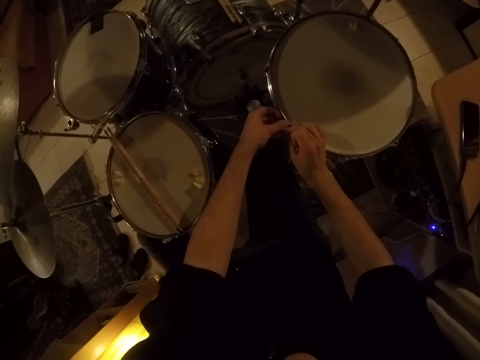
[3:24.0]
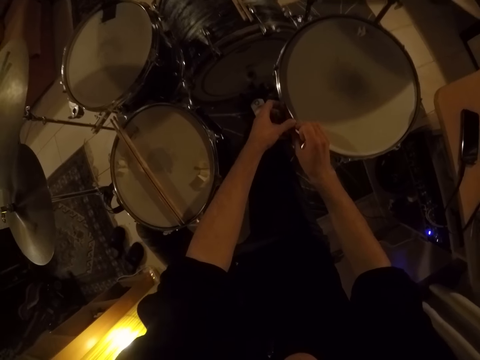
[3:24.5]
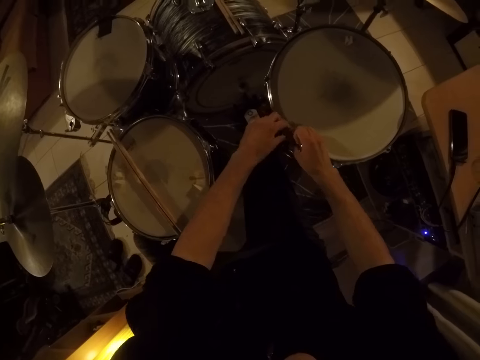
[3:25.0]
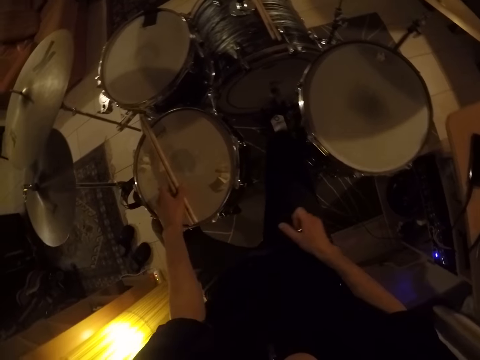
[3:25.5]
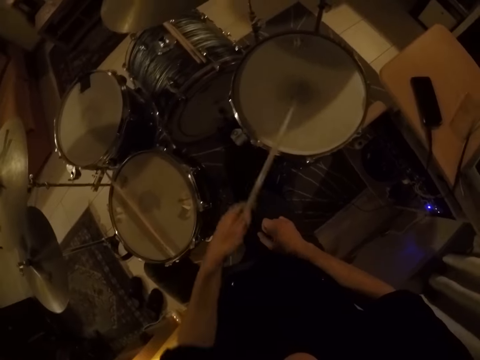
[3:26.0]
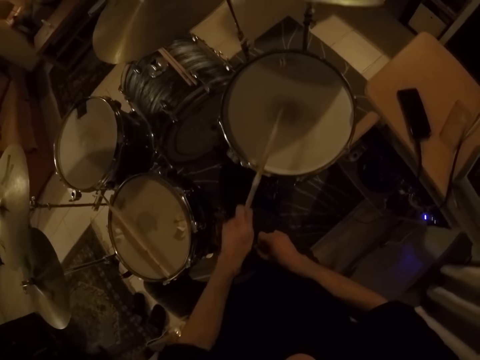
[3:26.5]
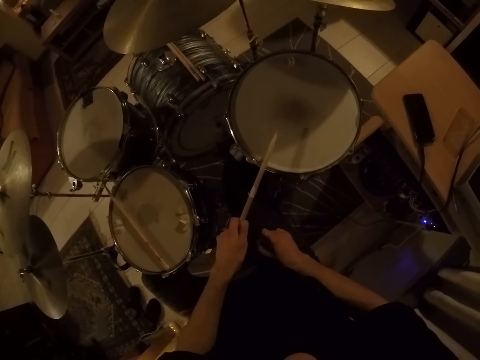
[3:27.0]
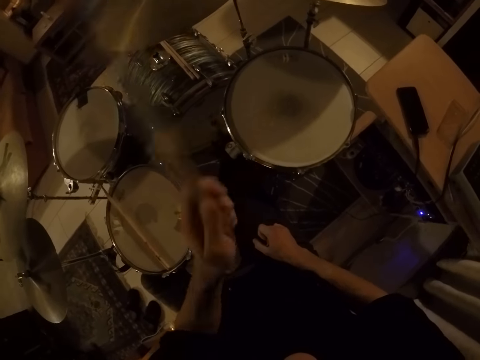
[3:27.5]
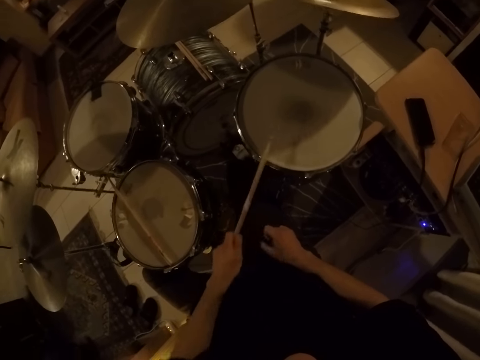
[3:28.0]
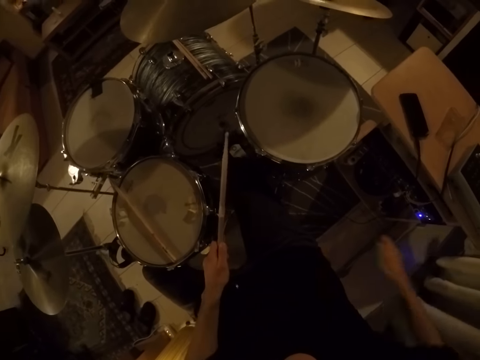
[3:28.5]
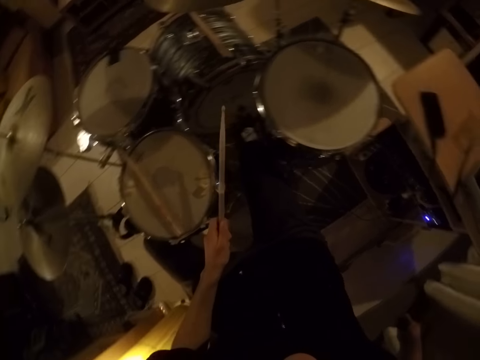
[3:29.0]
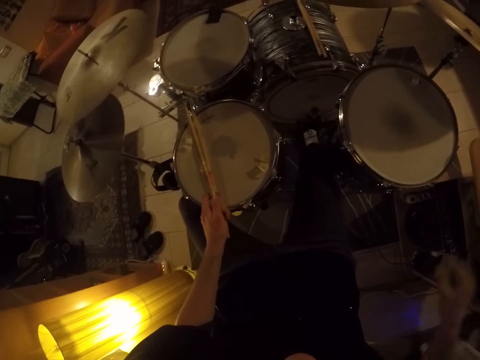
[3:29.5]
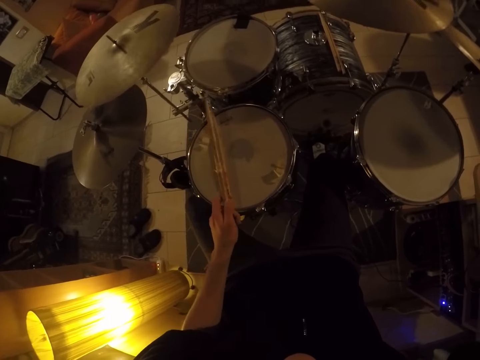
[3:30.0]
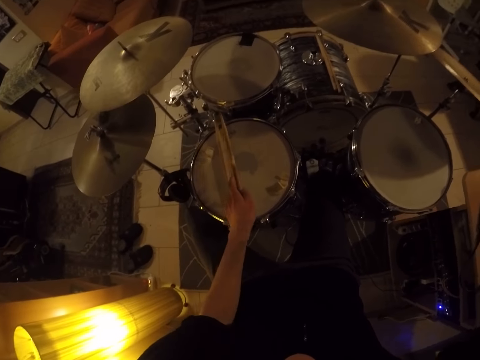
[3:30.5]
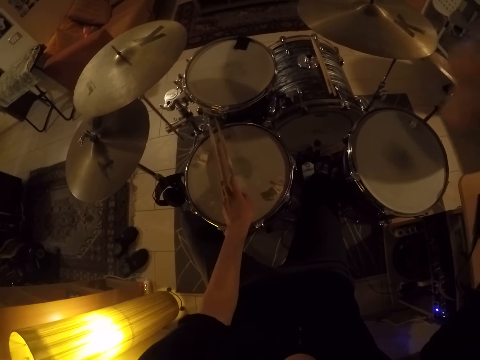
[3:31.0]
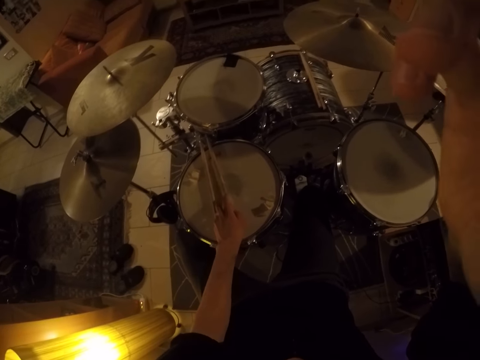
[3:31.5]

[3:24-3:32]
The camera wearer picks up a drumstick from the pair of drumsticks on the snare drum with his left hand. He drums on the tom drum with the drumstick in his left hand. He drops the screw knob on the slab with his right hand. He drops the drumstick on the snare drum with his left hand. He operates a camera on his head with his right hand.
